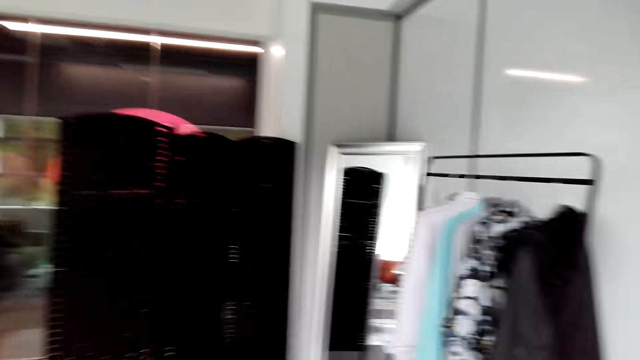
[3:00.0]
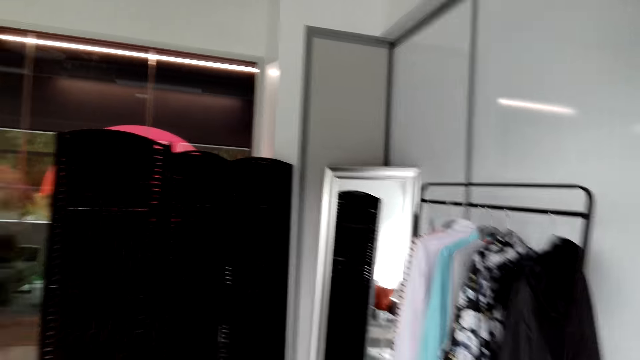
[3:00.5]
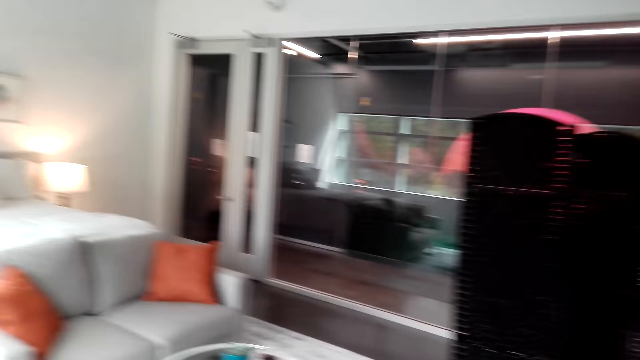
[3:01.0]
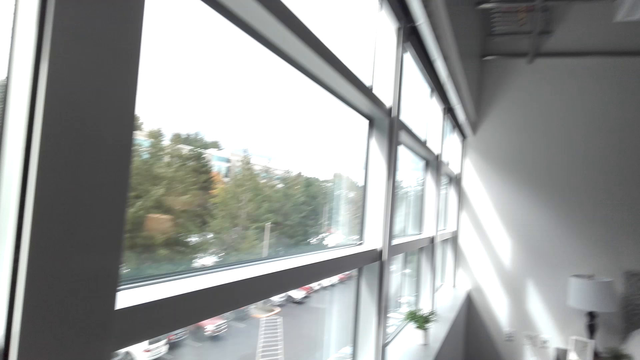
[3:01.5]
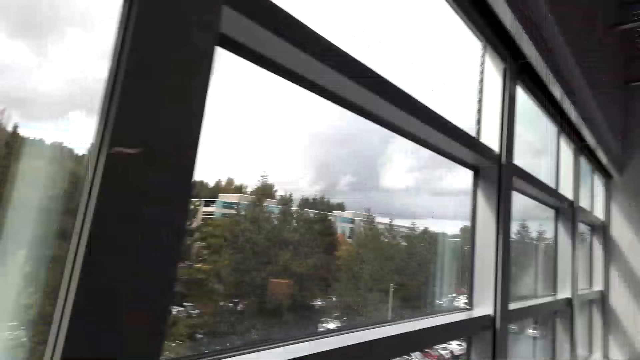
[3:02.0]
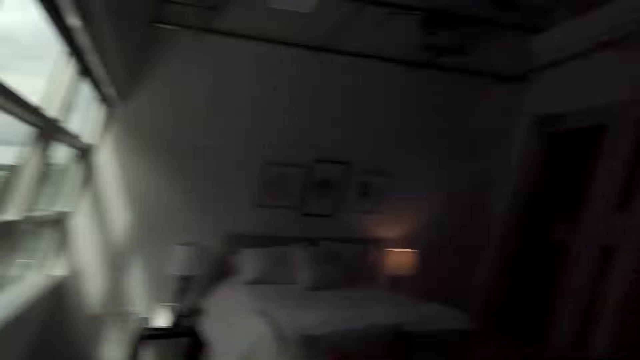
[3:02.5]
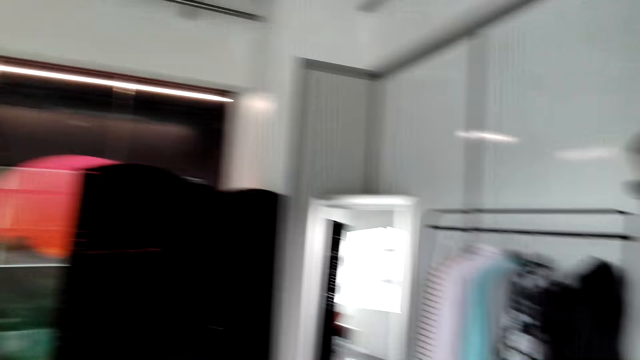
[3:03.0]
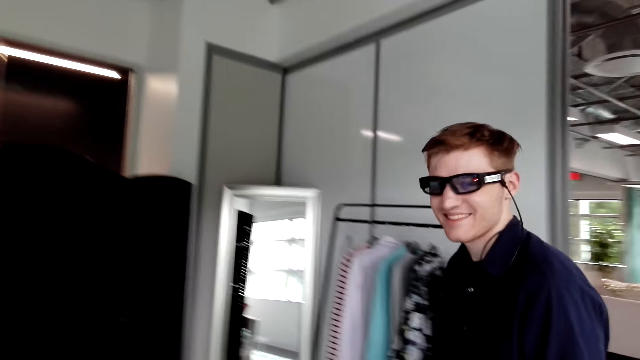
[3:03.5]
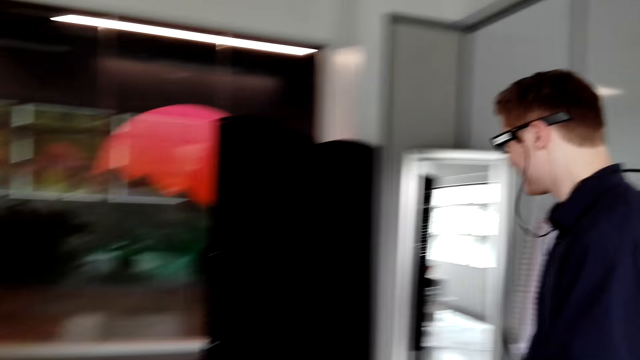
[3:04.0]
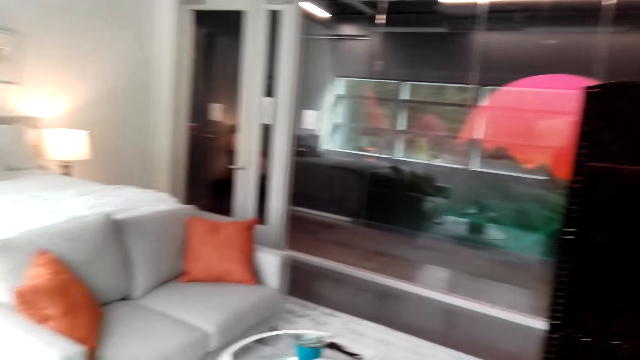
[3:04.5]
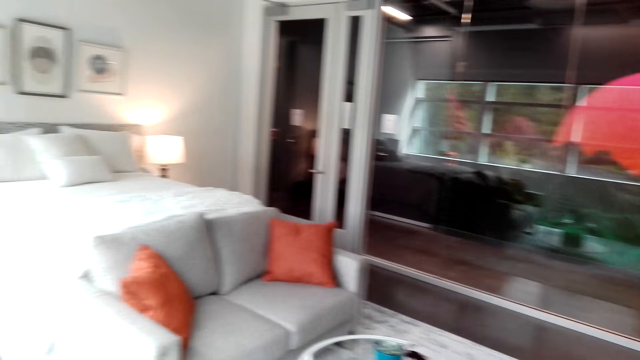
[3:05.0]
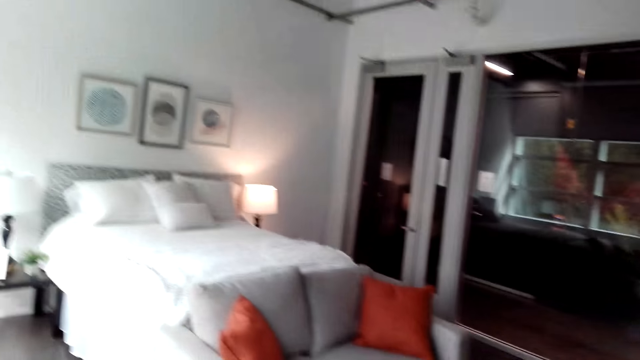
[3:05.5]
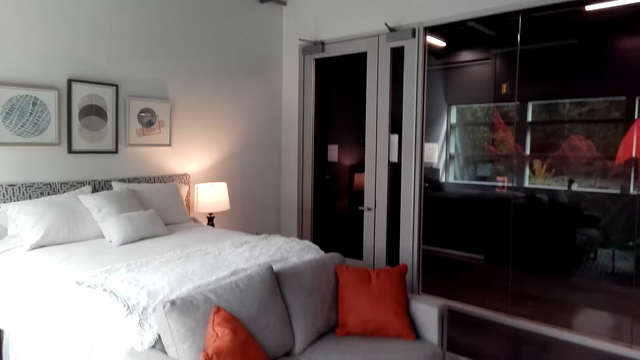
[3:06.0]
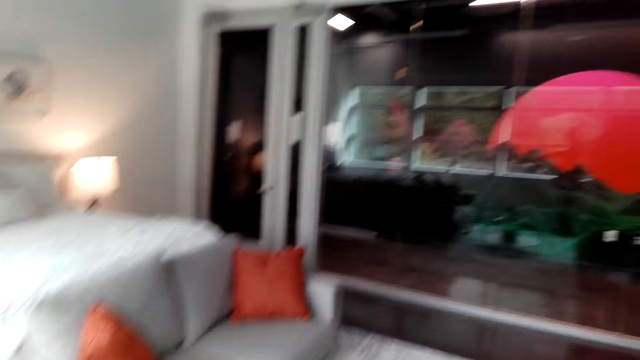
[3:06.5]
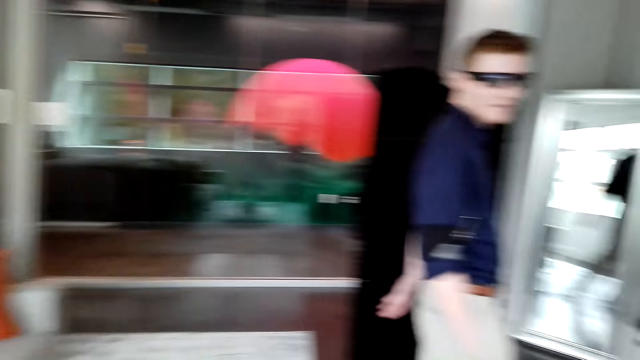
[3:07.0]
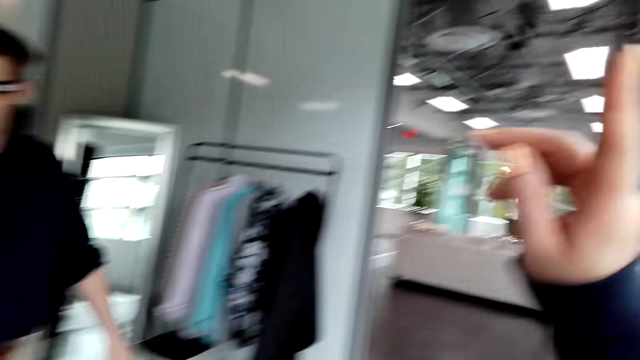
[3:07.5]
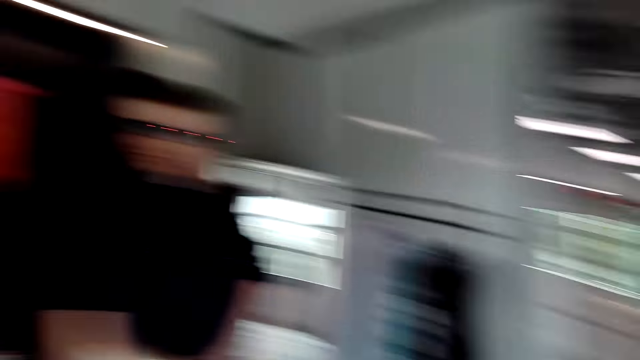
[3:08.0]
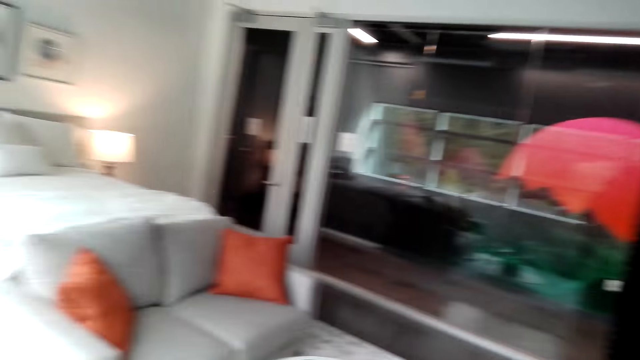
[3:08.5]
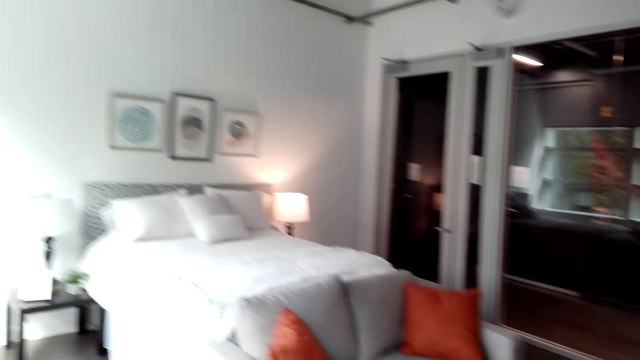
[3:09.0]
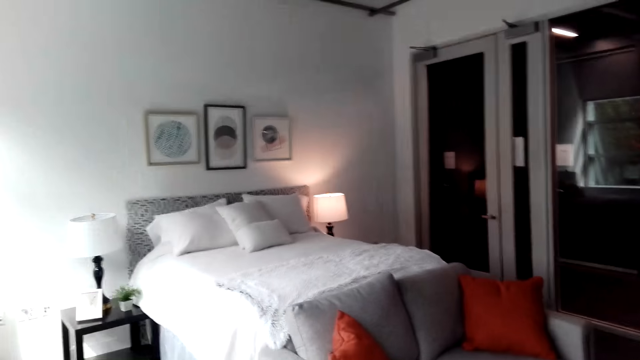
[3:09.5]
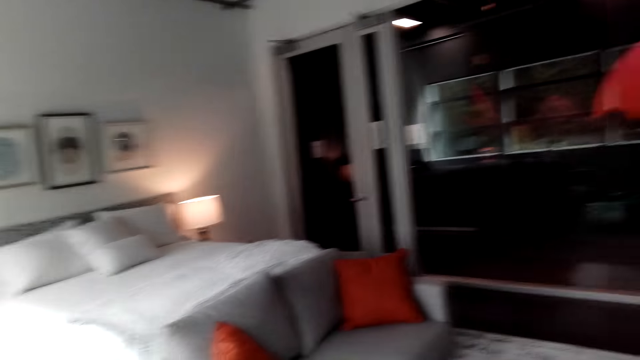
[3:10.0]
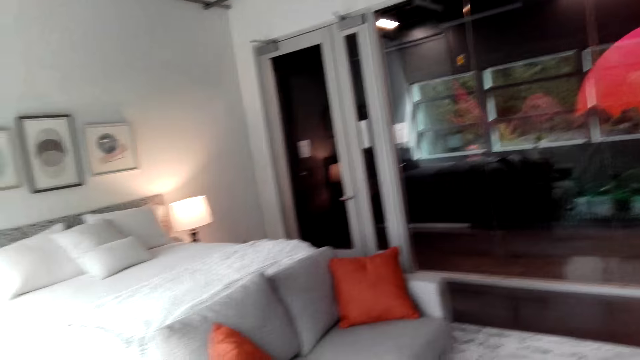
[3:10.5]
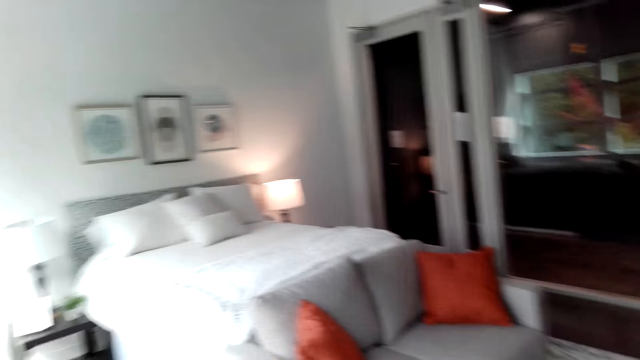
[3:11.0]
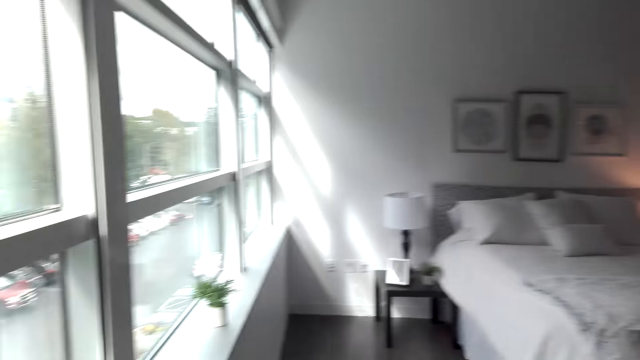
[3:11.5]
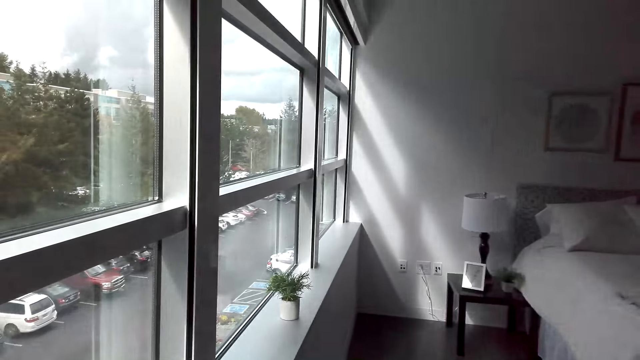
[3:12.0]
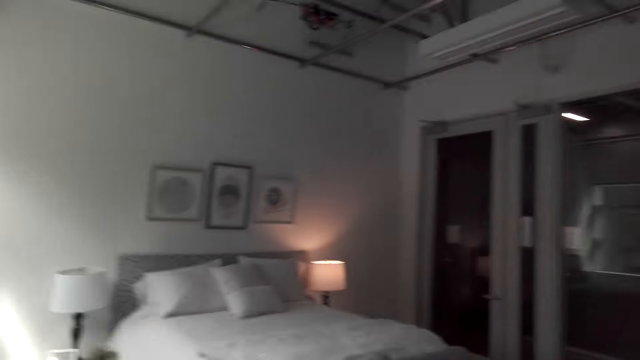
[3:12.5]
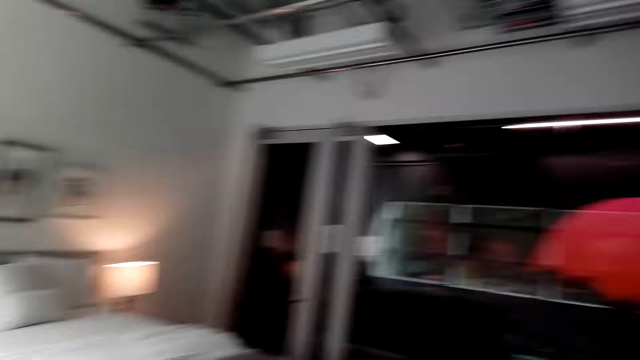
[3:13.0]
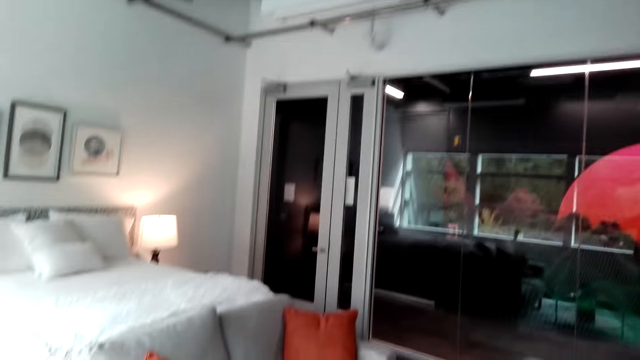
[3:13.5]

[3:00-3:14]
The camera wearer looks around the house. A man laughs. The camera wearer moves the hand. They look around.

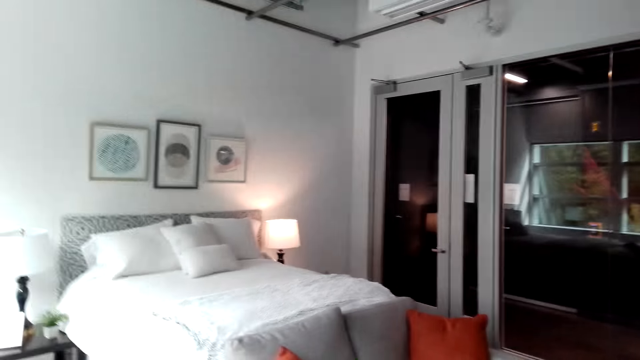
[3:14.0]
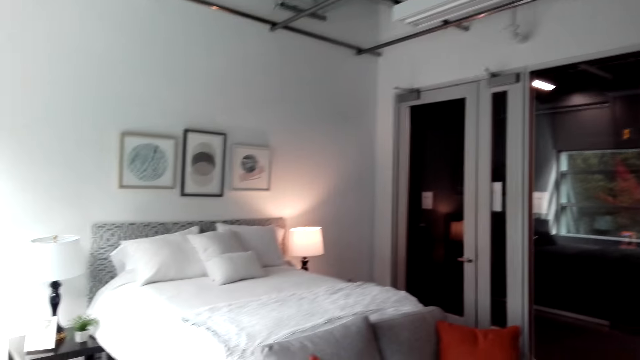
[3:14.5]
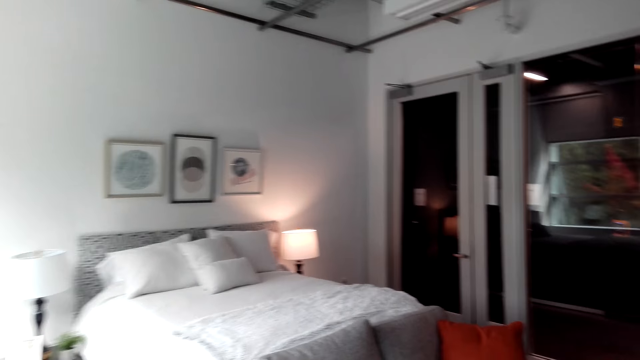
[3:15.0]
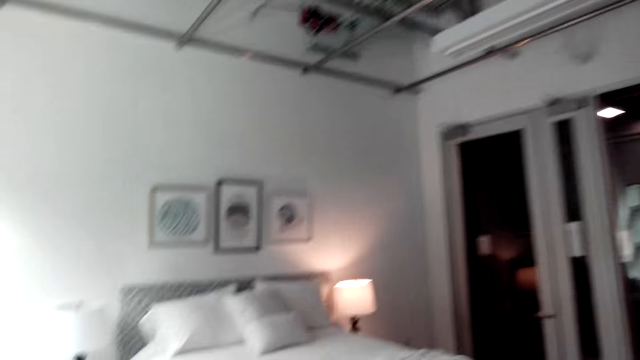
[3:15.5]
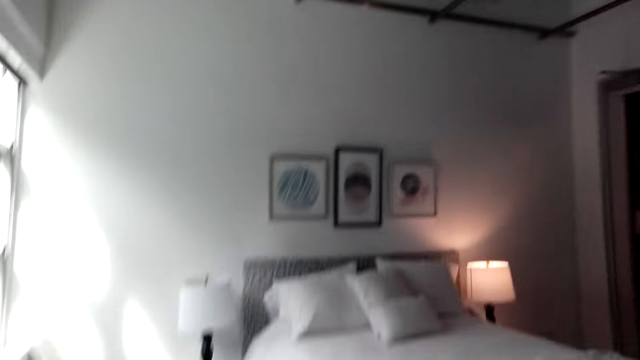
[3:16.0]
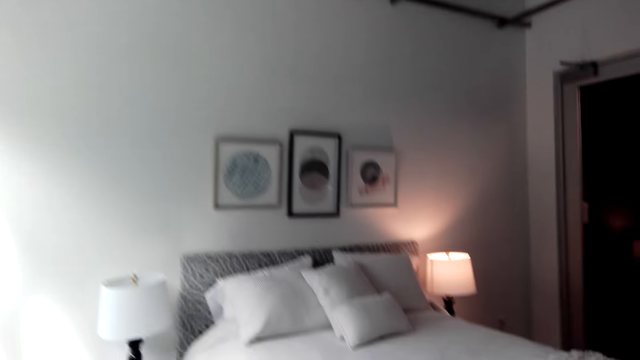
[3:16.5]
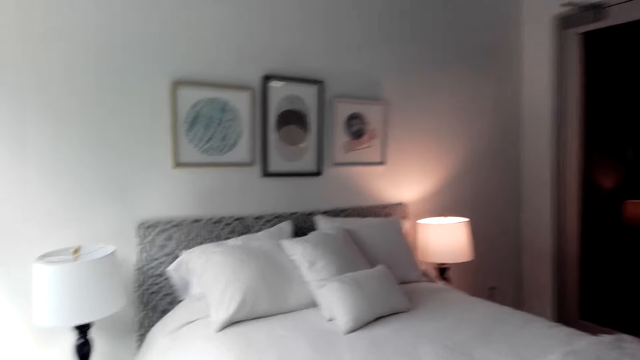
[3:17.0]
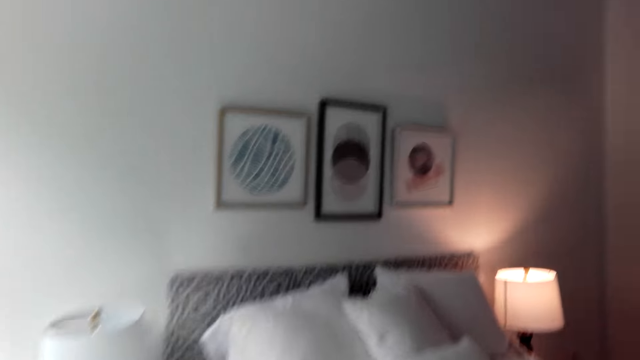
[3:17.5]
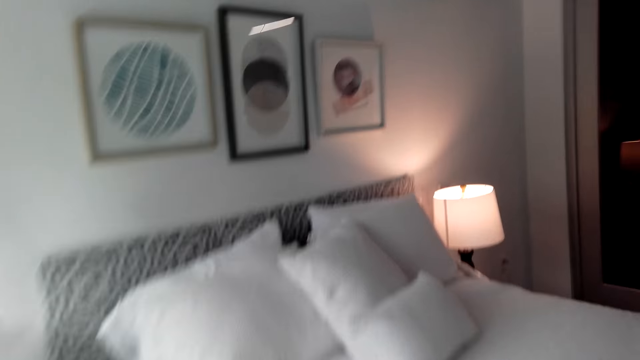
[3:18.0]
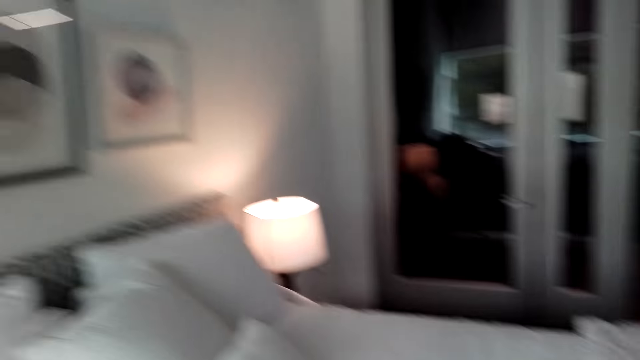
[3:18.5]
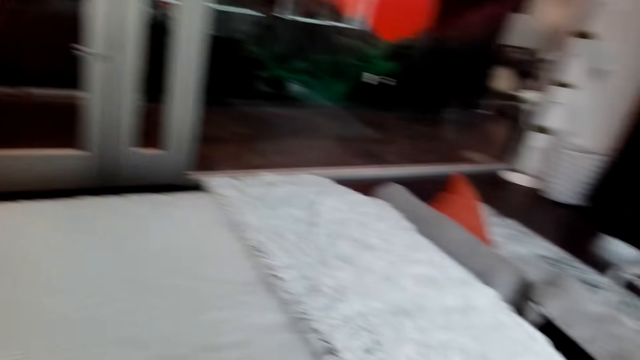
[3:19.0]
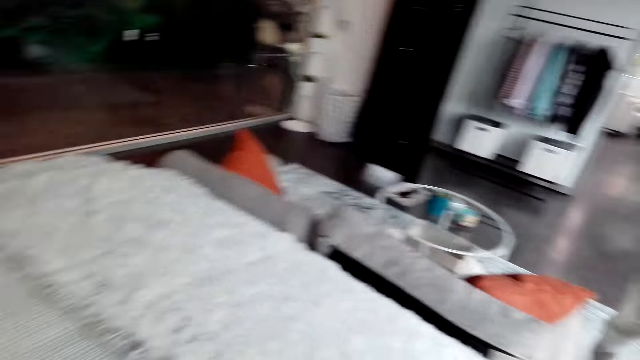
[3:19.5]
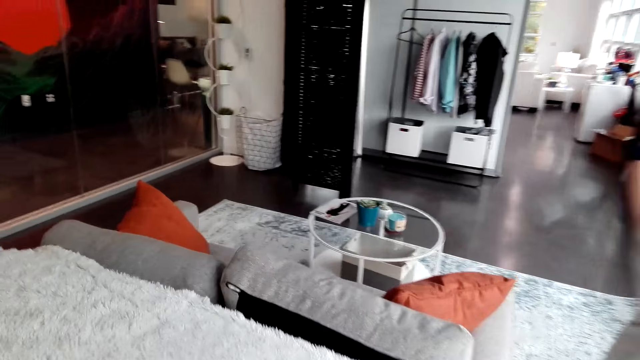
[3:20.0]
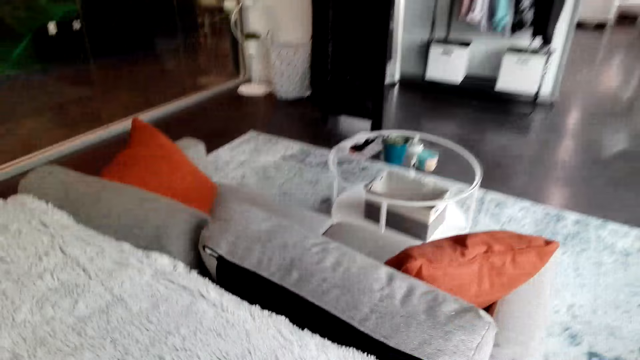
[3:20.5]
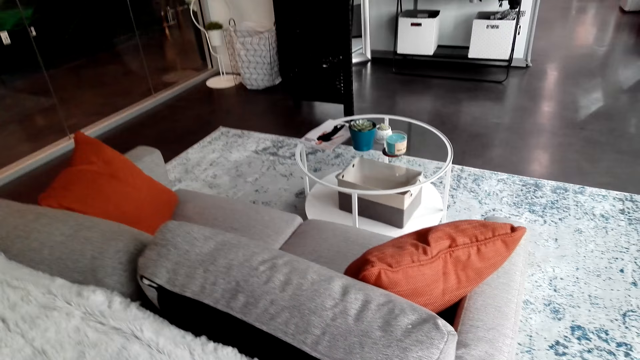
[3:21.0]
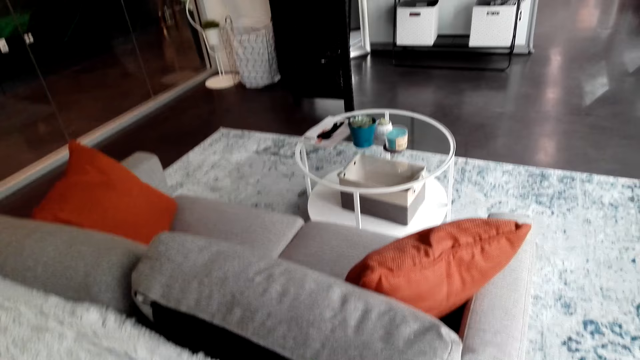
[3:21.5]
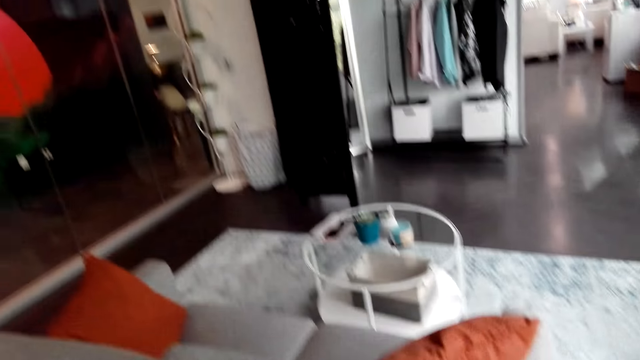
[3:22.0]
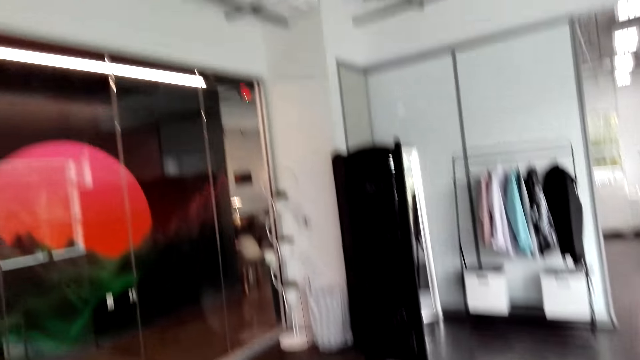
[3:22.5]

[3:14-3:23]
The camera wearer walks around.
